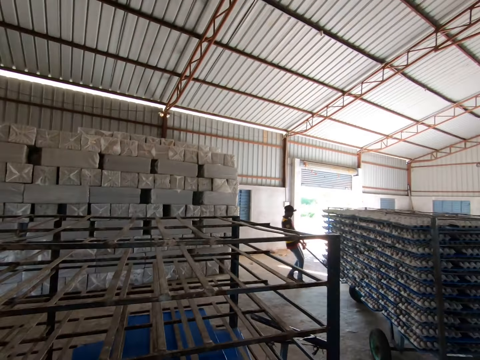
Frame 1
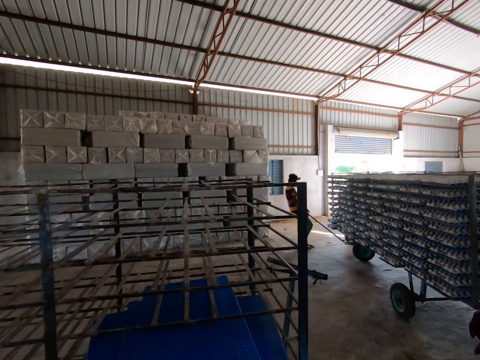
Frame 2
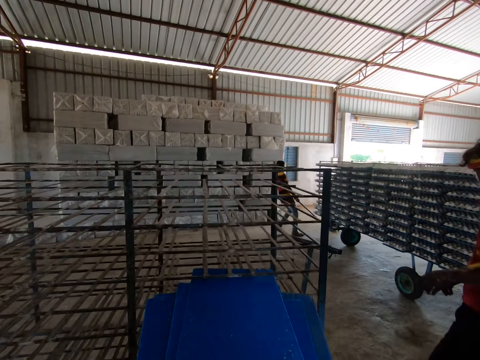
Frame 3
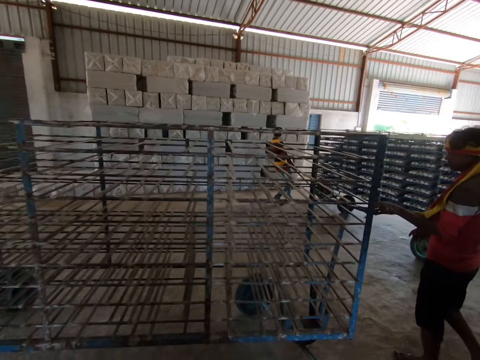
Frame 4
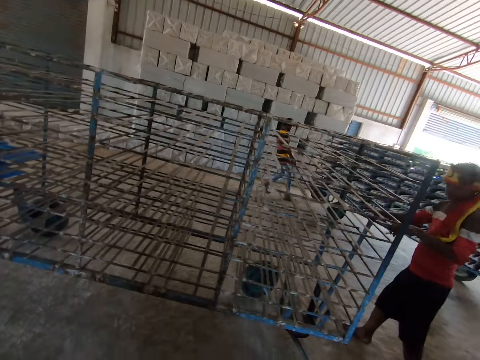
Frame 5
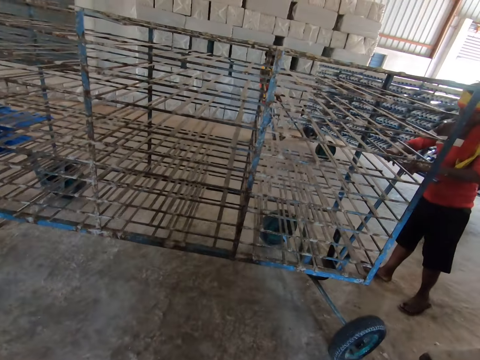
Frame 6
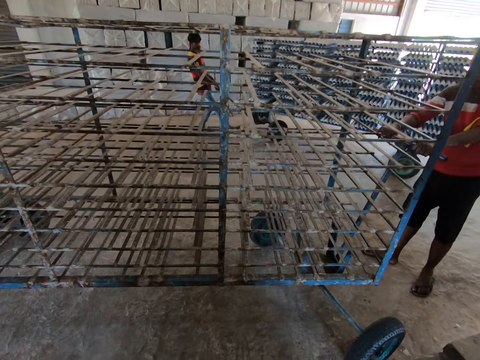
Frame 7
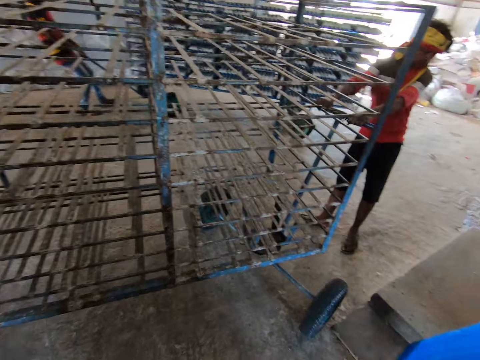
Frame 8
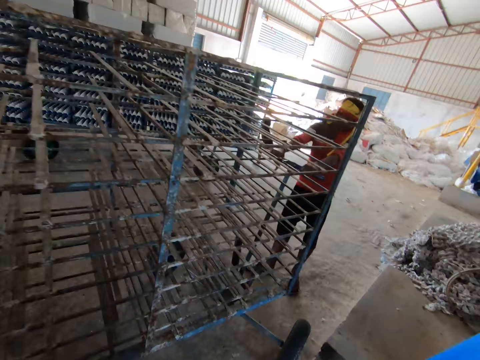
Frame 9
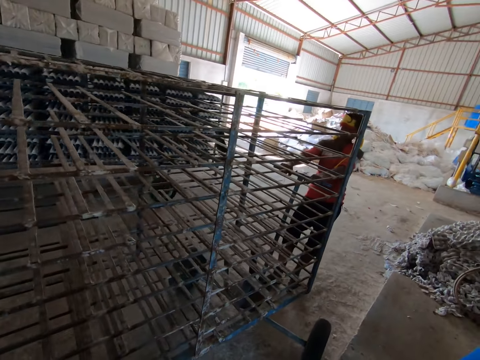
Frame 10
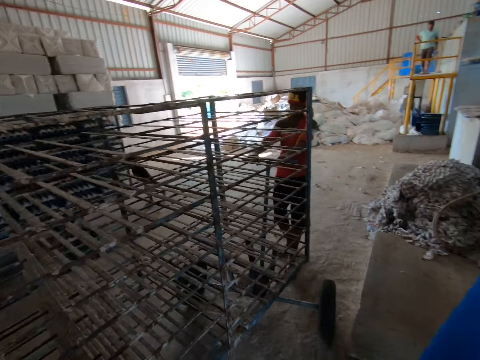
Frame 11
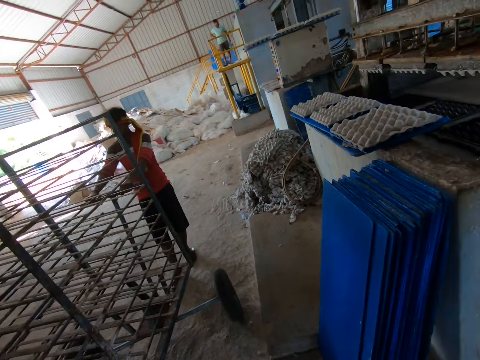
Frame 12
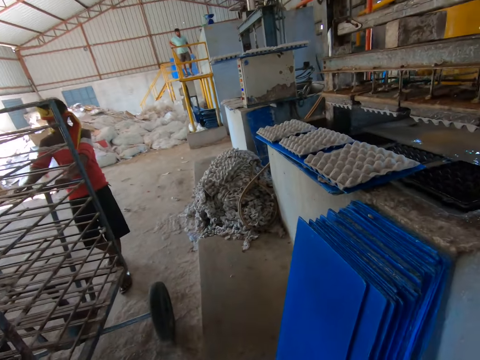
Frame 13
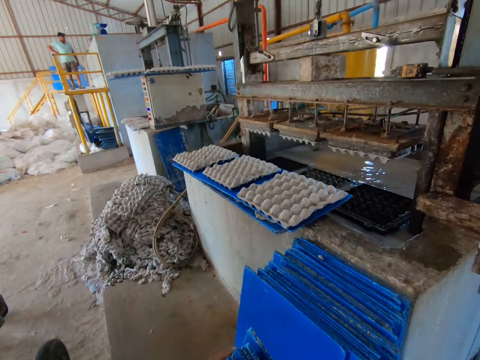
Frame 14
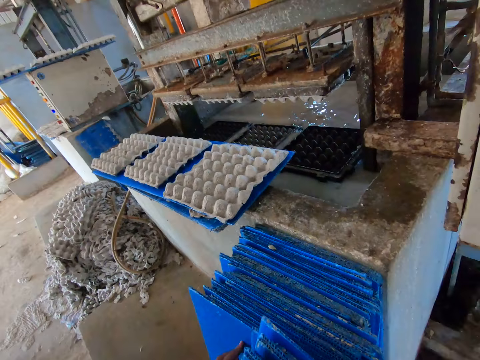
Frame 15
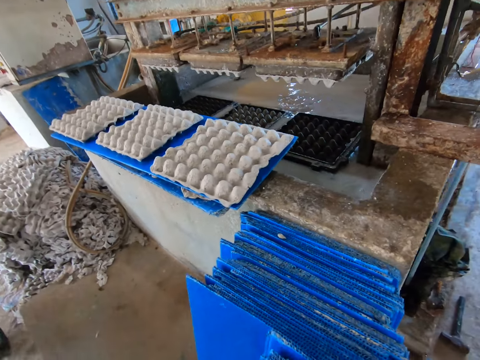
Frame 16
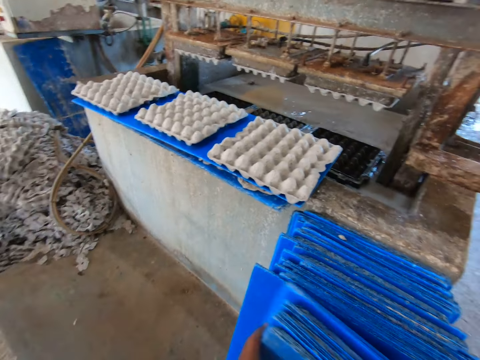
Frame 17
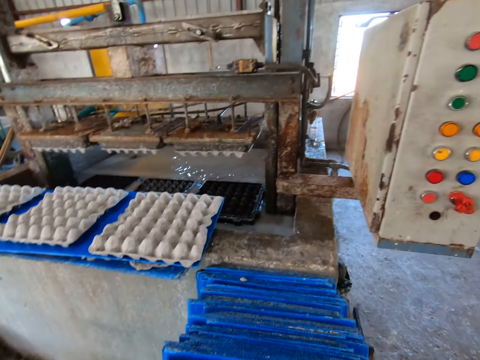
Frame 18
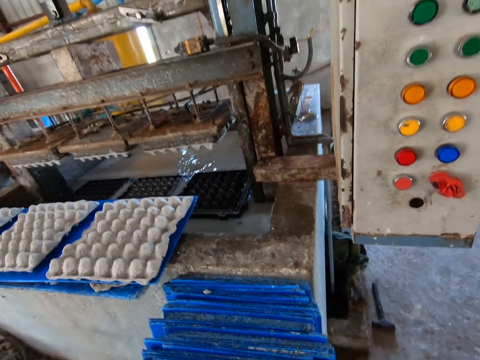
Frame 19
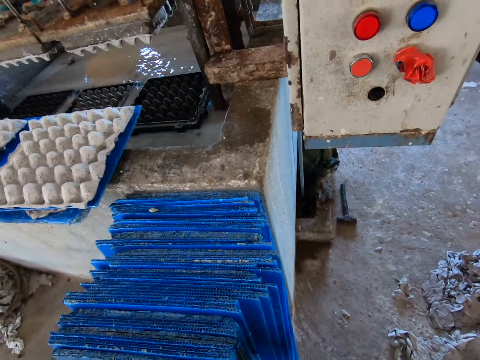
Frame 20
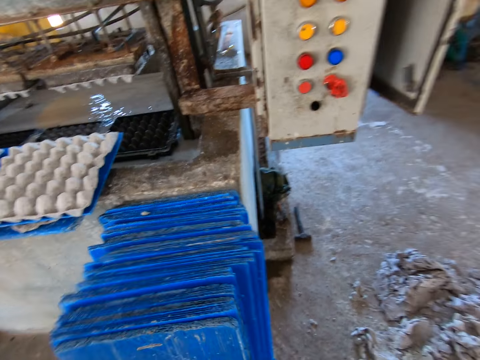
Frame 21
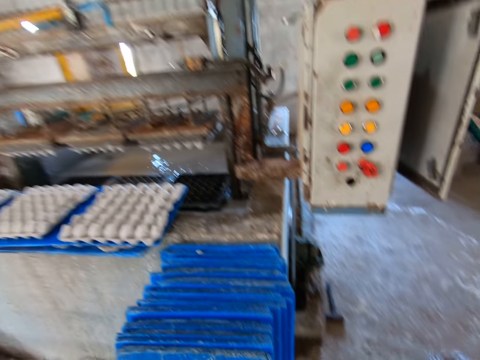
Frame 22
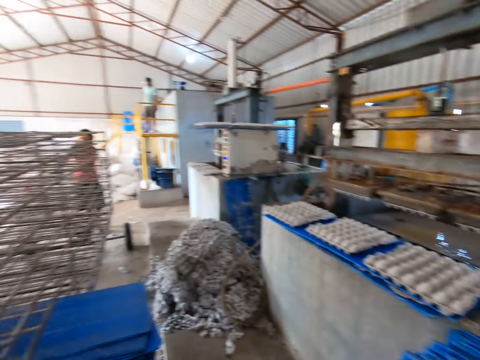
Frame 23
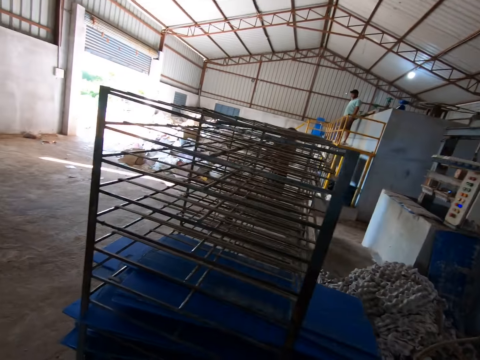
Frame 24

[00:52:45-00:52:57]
The man pulls the rack with an iron handle in both hands. The camera wearer packs the PVC sheets from the rack with both hands. They pull the boards from the rack. They talk to another man. The other man pulls the rack with the iron handle in both hands. The camera wearer stacks the PVC sheets on the floor with both hands. They put the boards against the wall.

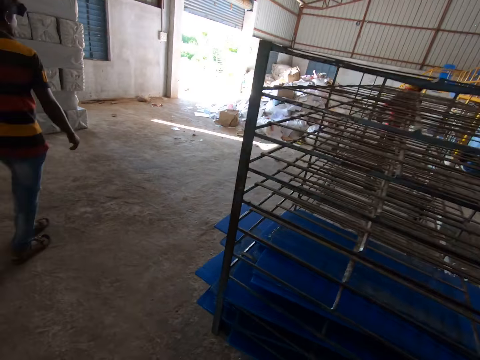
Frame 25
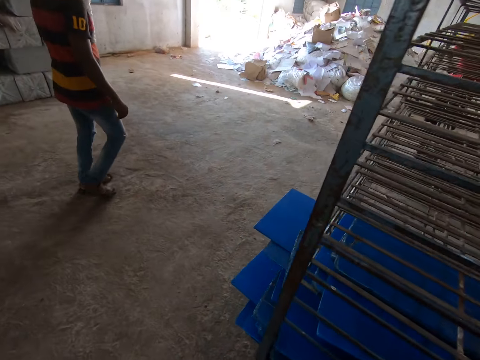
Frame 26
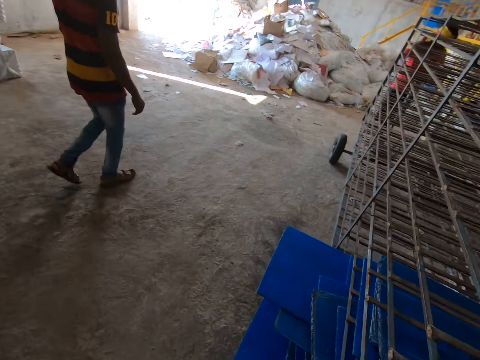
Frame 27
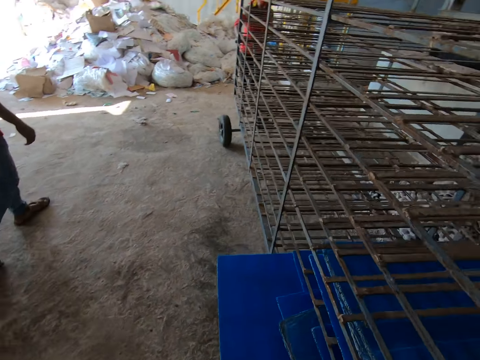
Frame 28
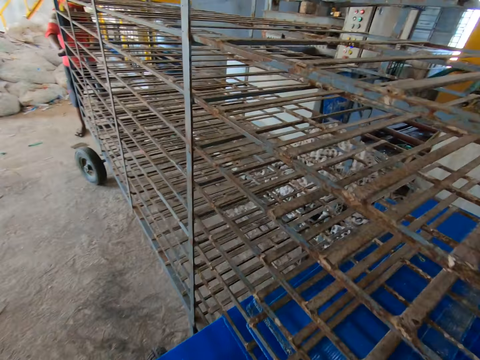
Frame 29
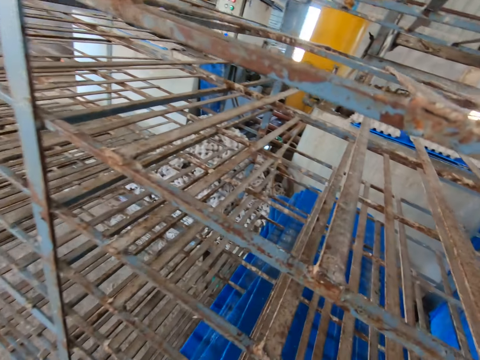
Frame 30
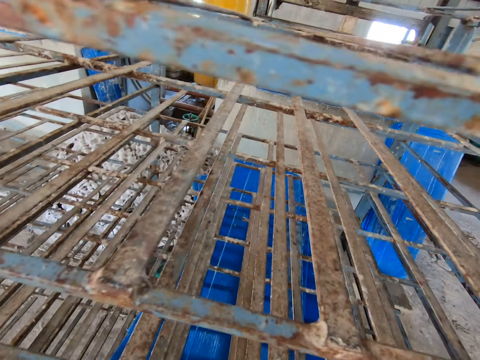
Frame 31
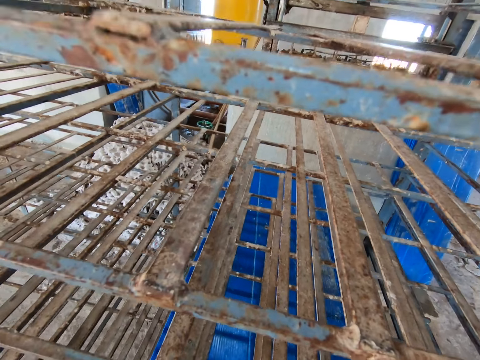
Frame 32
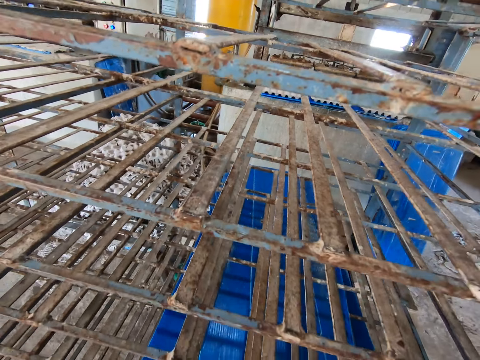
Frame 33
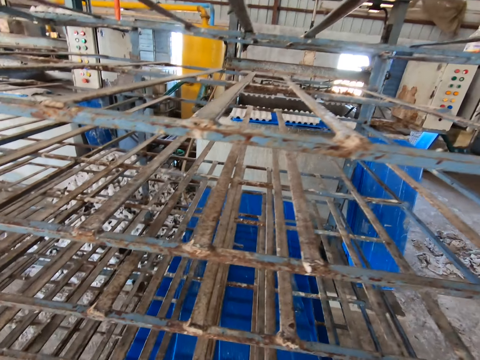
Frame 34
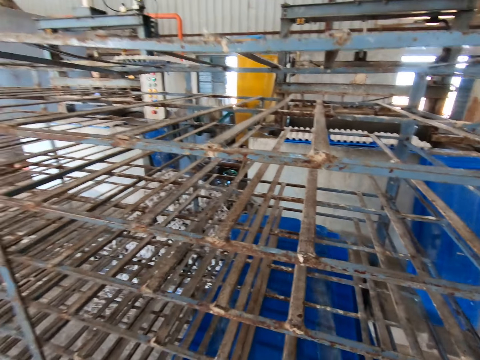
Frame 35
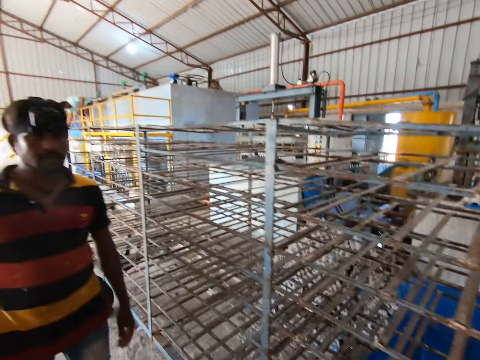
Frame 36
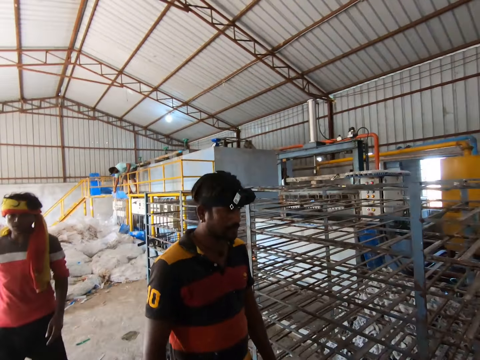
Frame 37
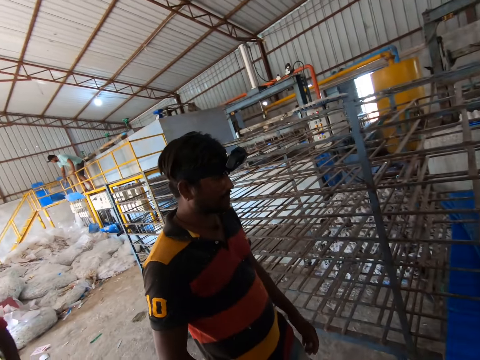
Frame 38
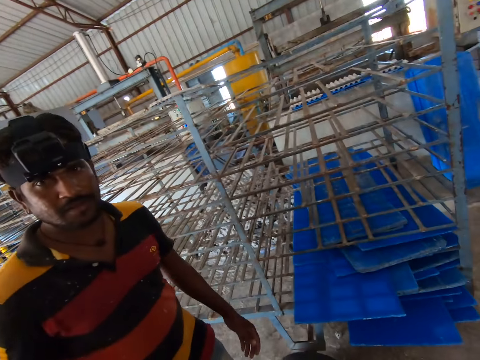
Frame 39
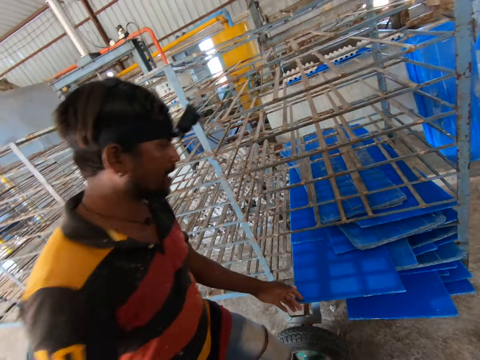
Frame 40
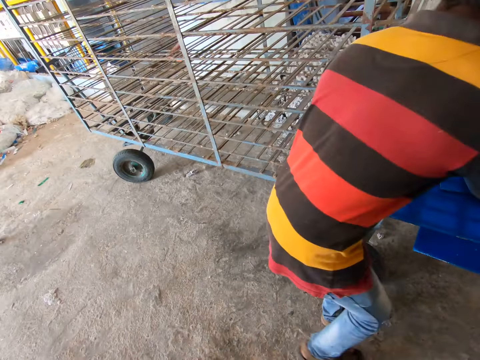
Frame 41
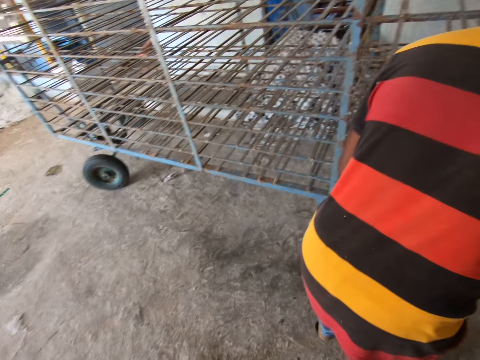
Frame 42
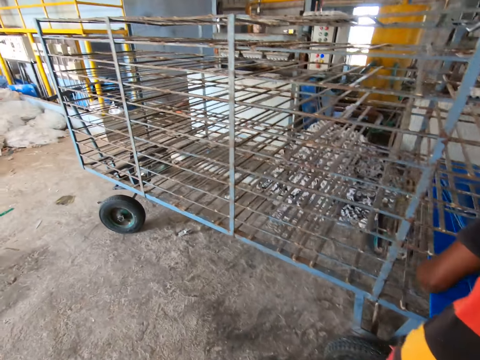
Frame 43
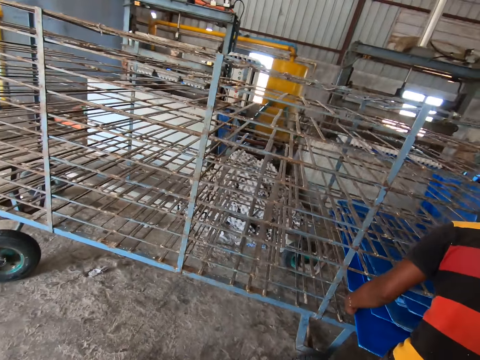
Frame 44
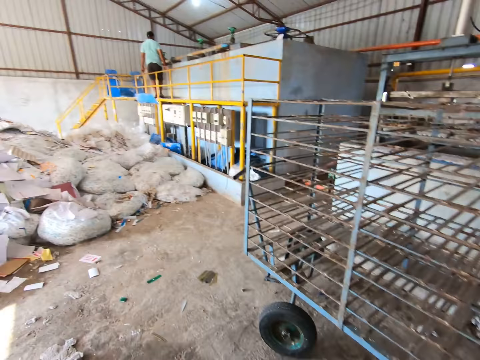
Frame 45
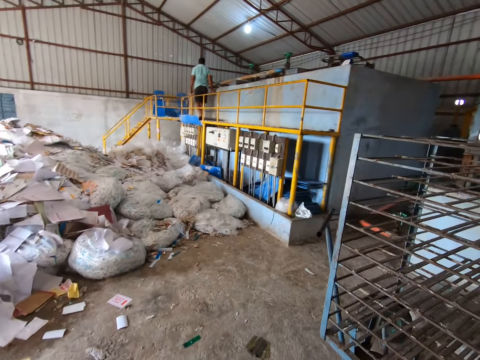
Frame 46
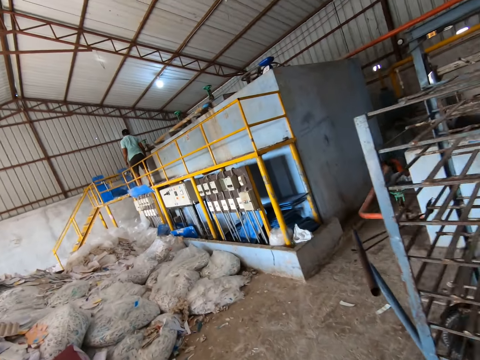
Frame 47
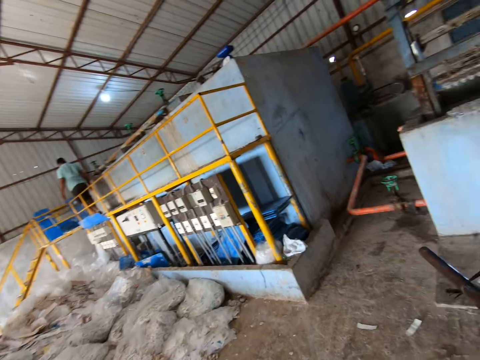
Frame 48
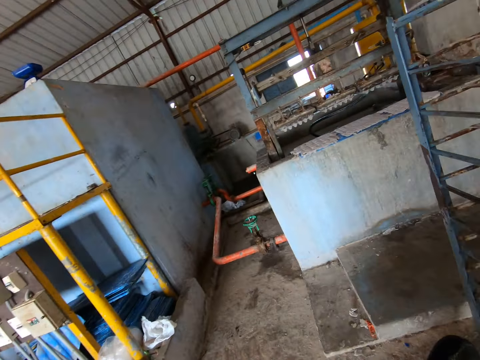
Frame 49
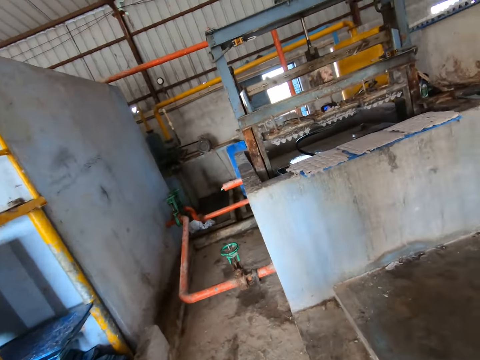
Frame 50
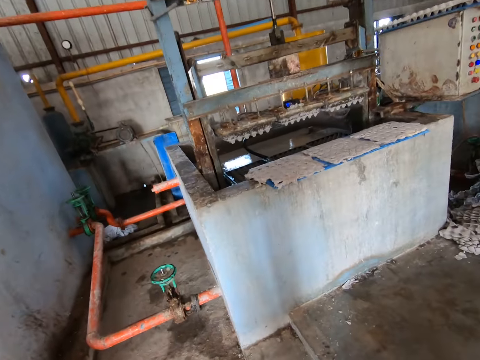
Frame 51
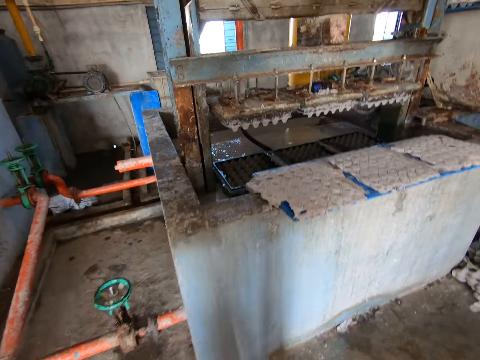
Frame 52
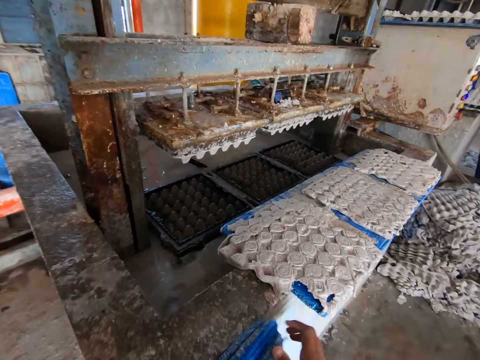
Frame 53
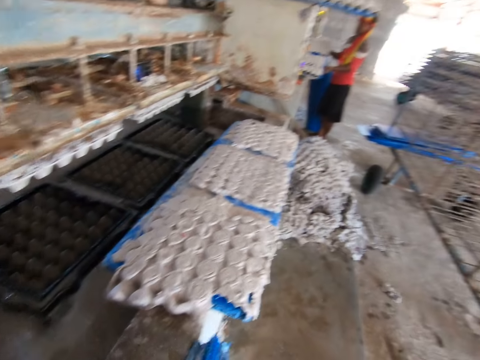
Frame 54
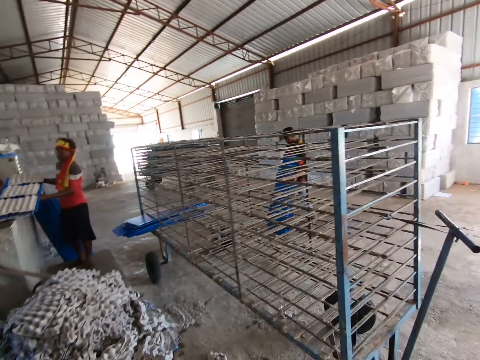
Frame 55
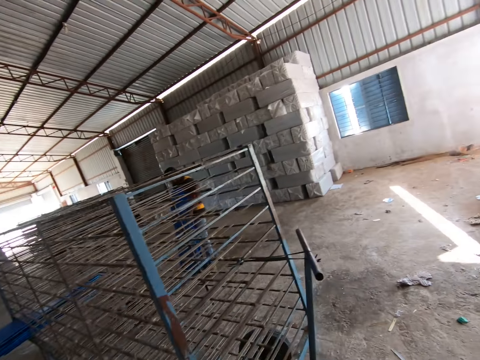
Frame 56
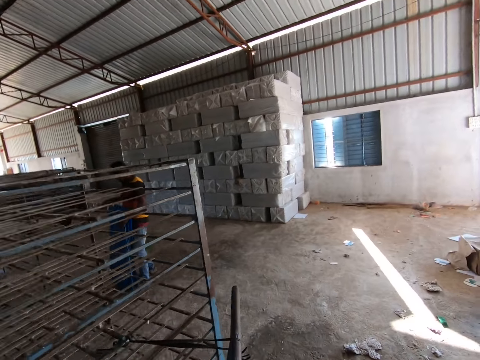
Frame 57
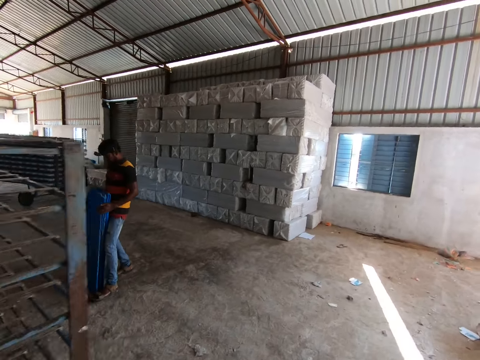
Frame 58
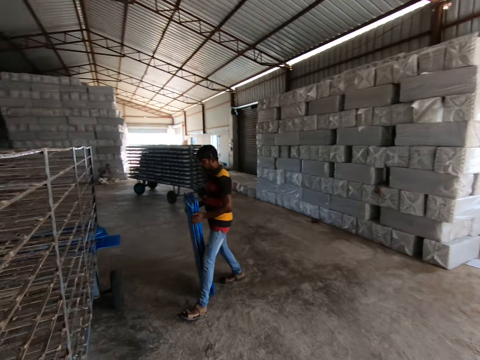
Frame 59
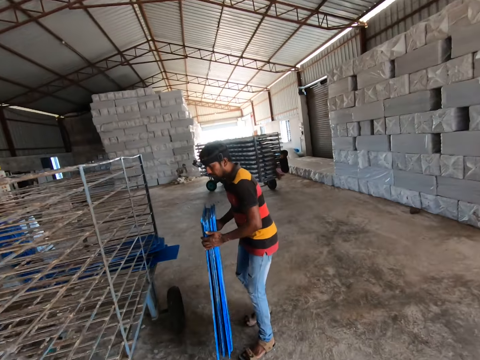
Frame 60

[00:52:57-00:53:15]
The camera wearer walks around the factory. They converse with the man. They pack PVC sheets from the rack with both hands. The man packs PVC sheets from the rack with both hands. The camera wearer stacks the PVC sheets on the floor with both hands.
